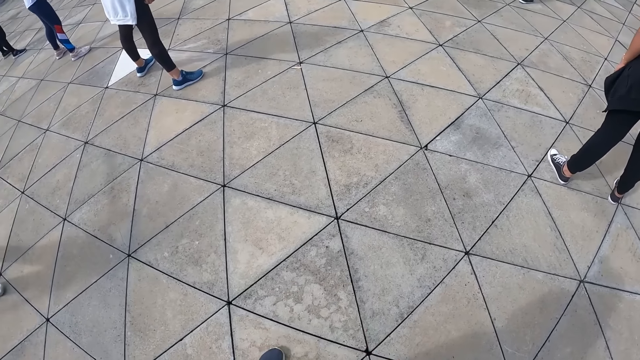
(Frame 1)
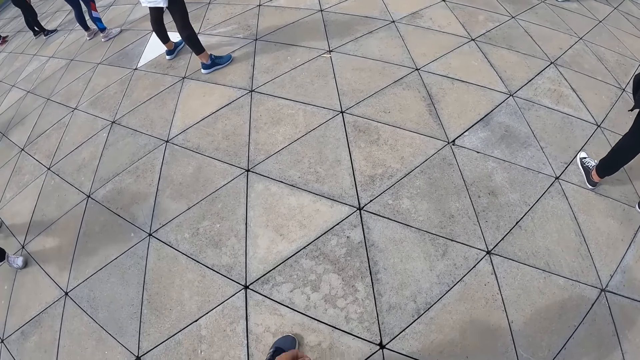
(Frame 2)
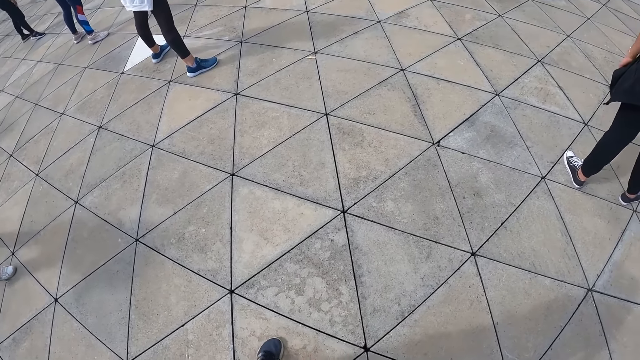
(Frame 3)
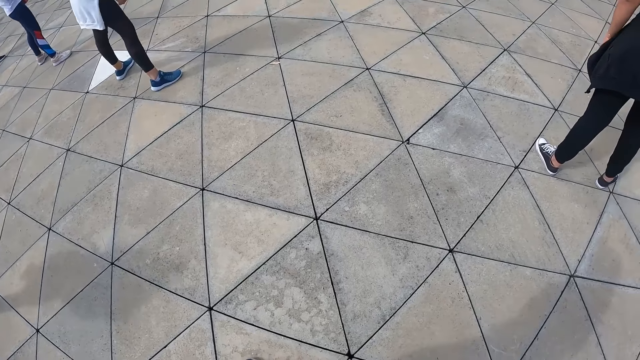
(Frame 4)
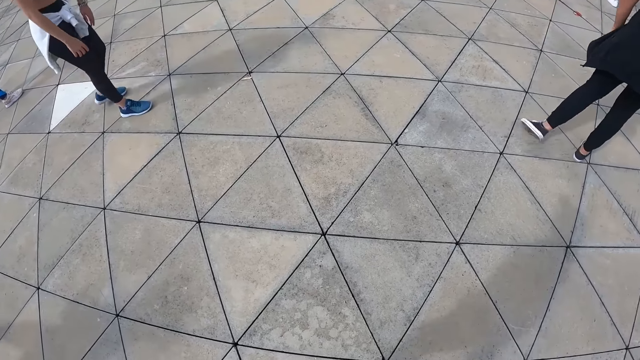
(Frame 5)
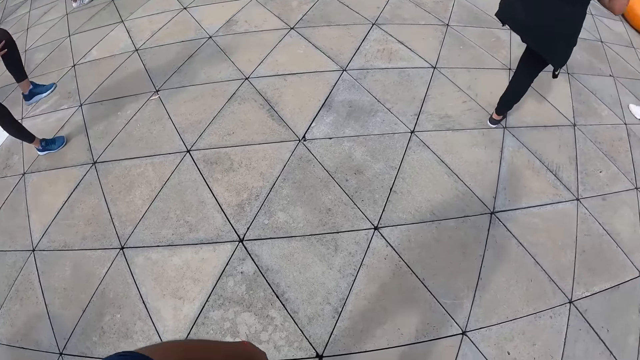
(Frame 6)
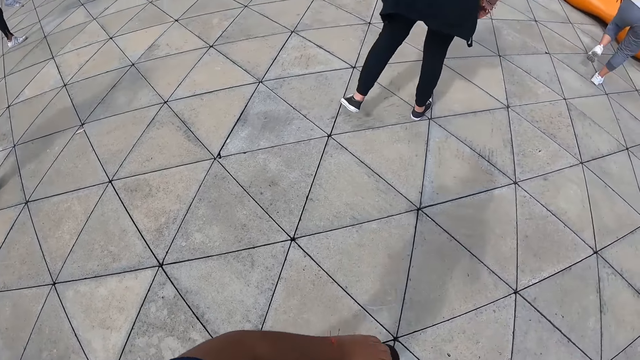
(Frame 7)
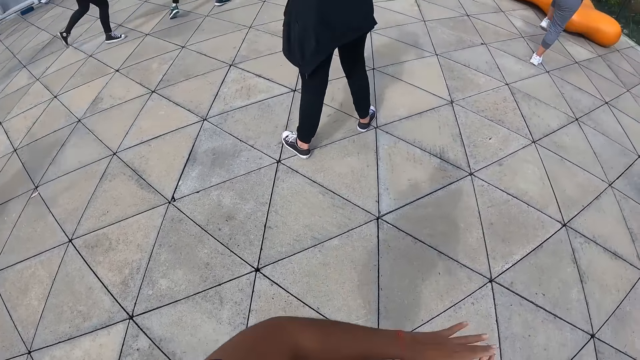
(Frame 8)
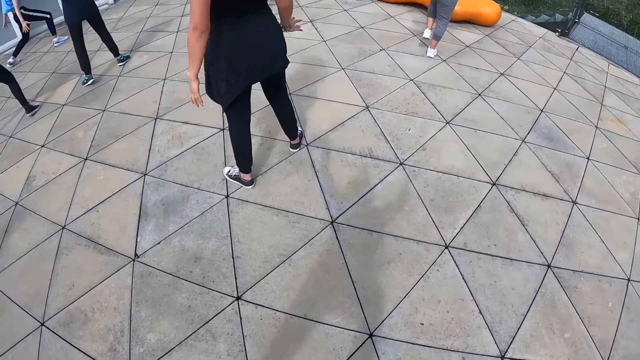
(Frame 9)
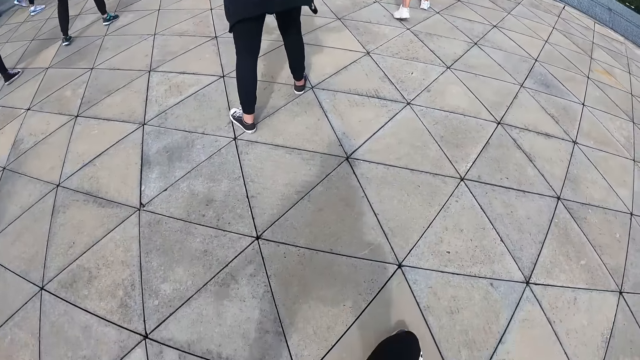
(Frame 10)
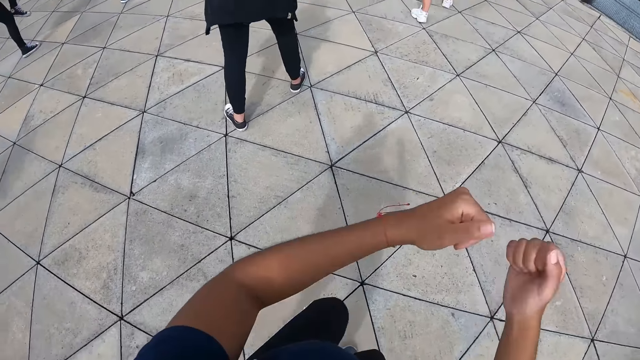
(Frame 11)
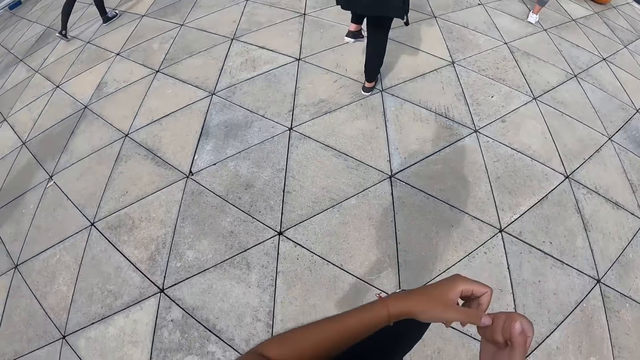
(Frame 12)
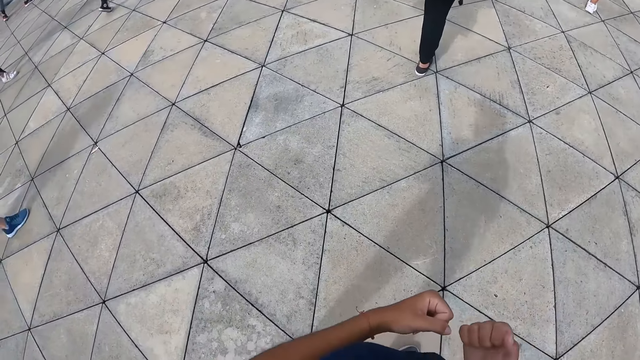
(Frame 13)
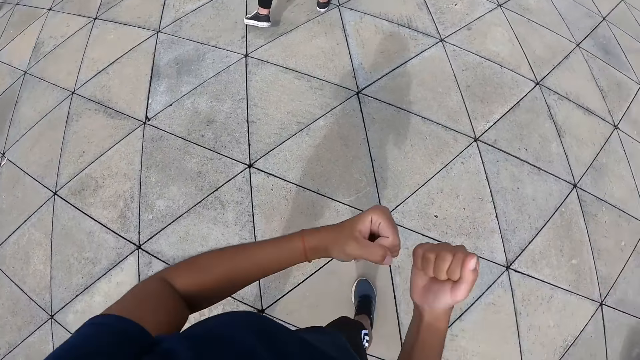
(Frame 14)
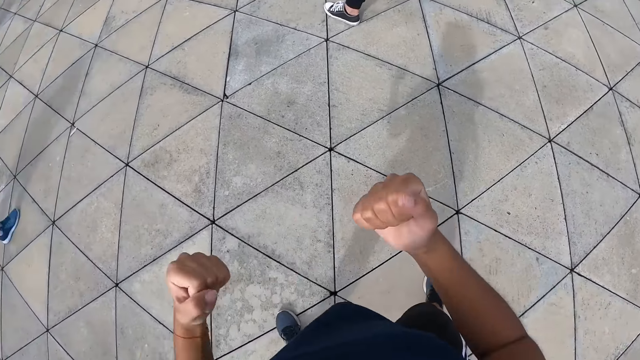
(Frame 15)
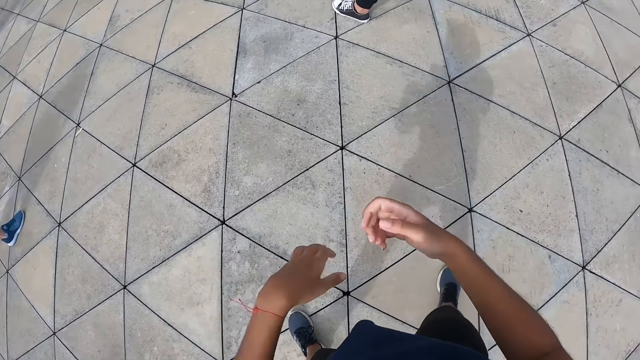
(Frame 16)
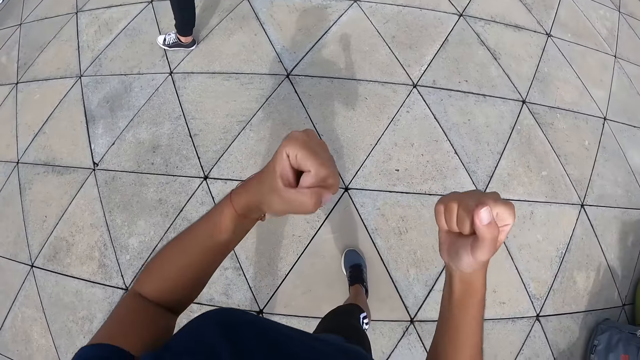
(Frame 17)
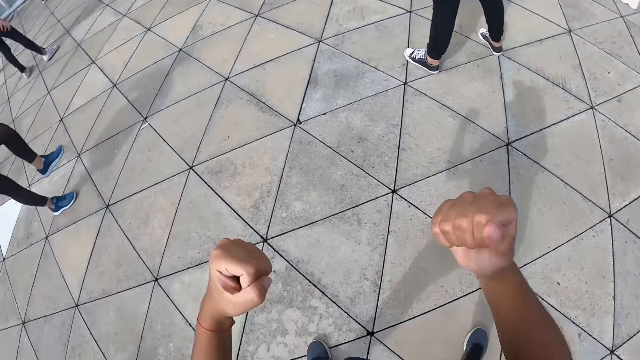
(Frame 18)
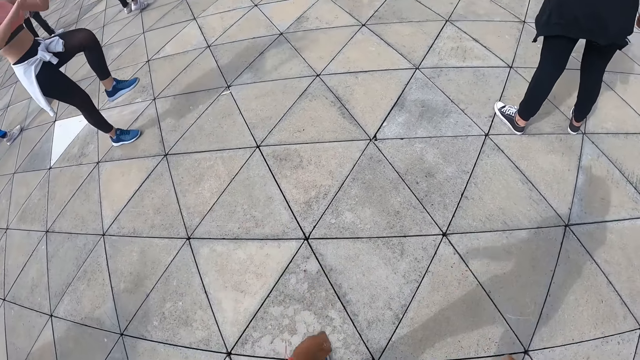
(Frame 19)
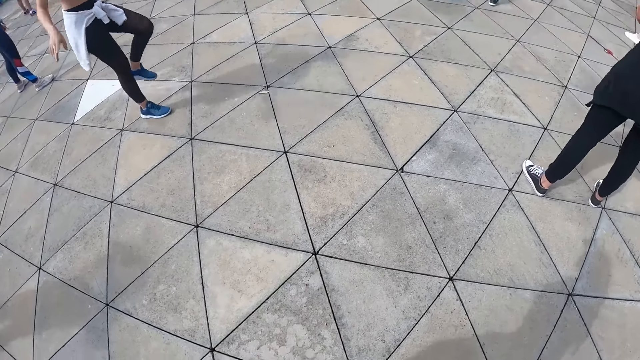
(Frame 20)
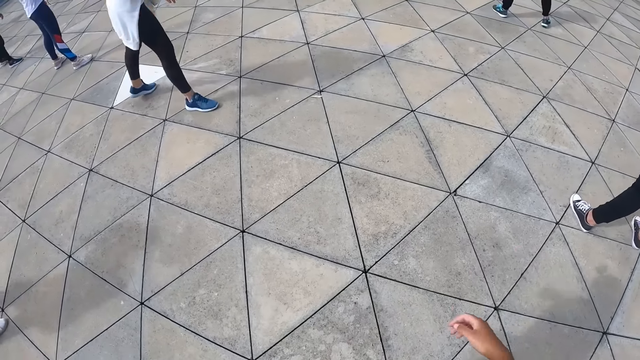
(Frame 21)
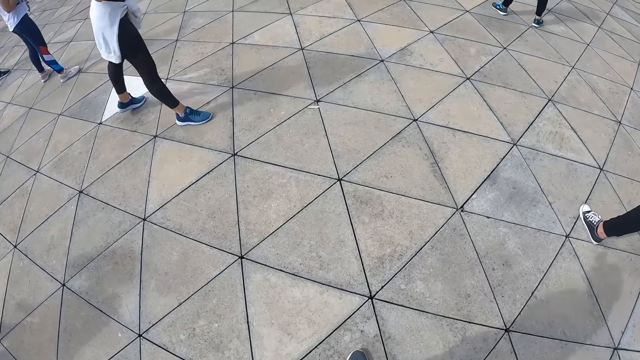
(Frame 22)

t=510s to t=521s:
The camera wearer stretches the leg. She raises her hands. She stretches the hands. She gesticulates with her hands. She raises her left leg. She stretches the leg. She lowers her left leg.

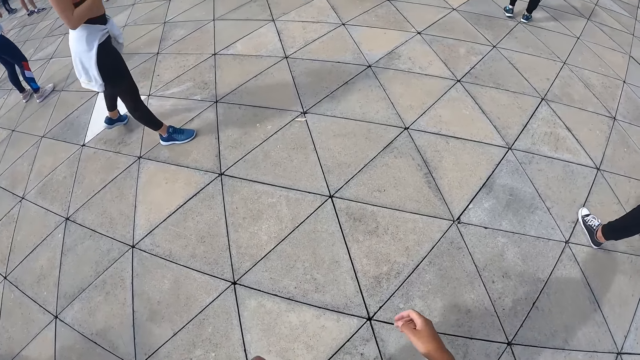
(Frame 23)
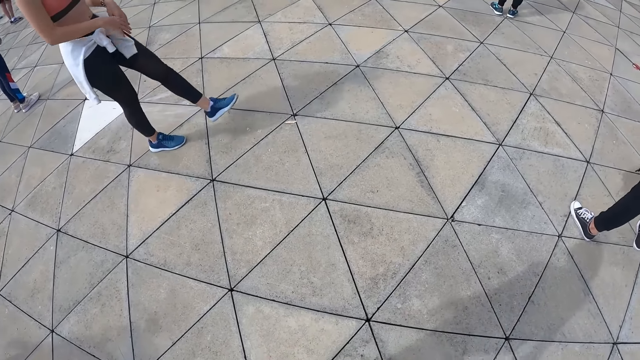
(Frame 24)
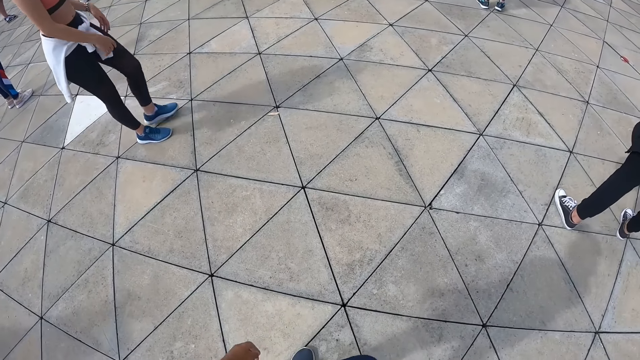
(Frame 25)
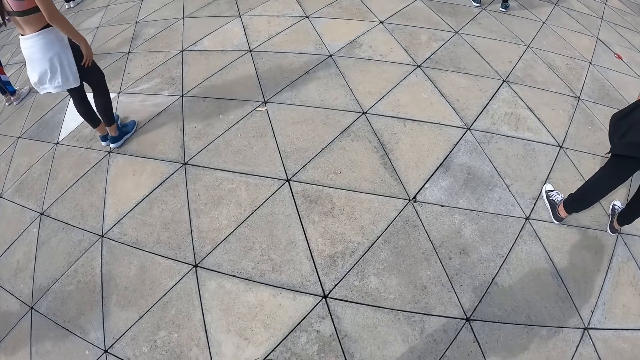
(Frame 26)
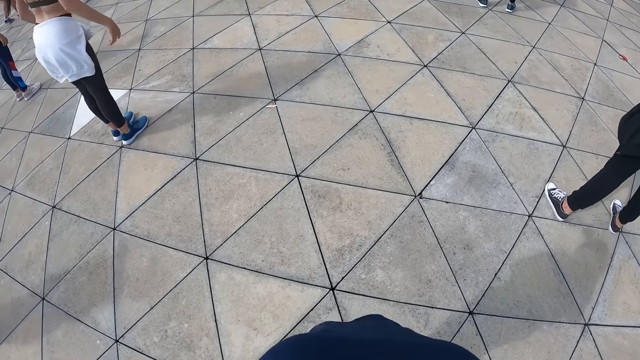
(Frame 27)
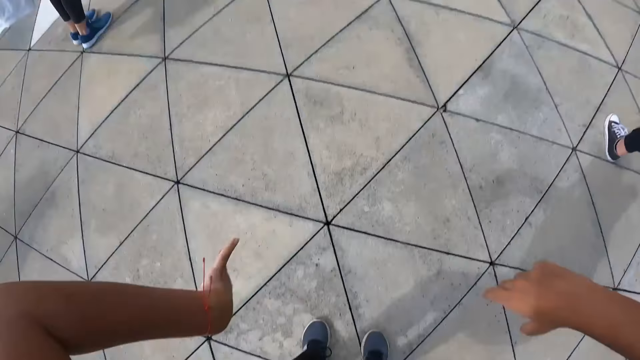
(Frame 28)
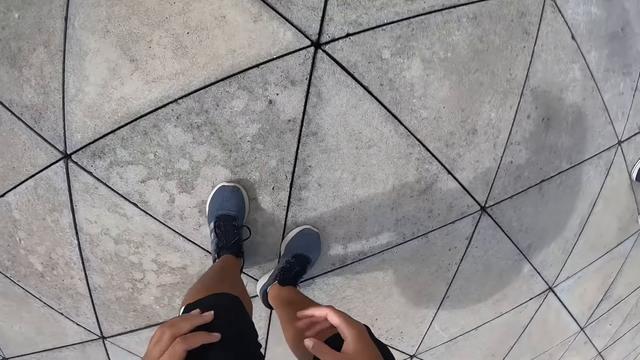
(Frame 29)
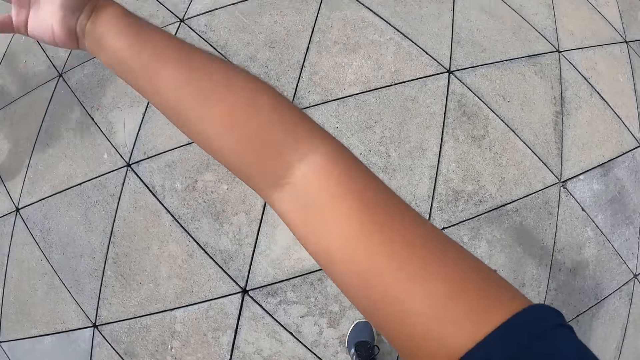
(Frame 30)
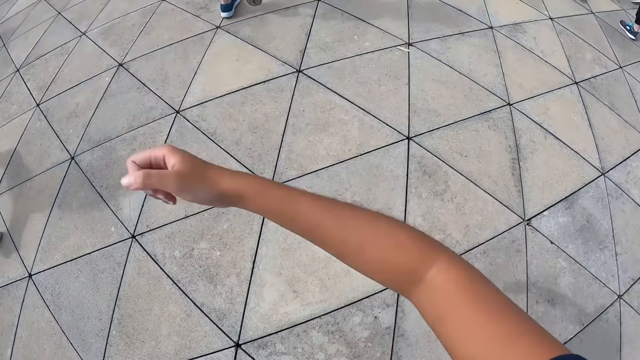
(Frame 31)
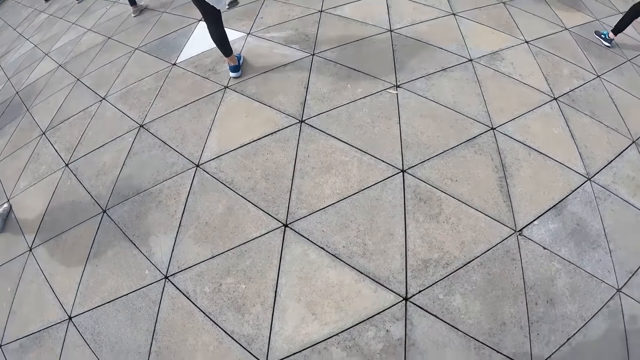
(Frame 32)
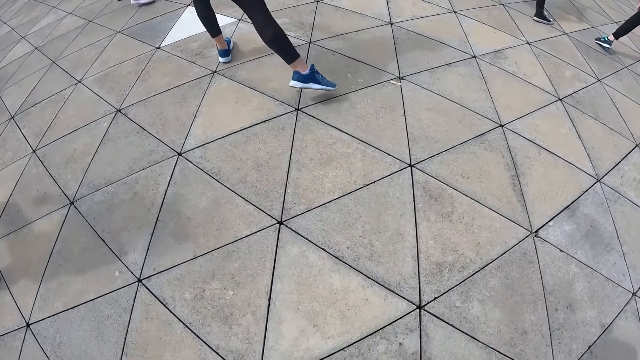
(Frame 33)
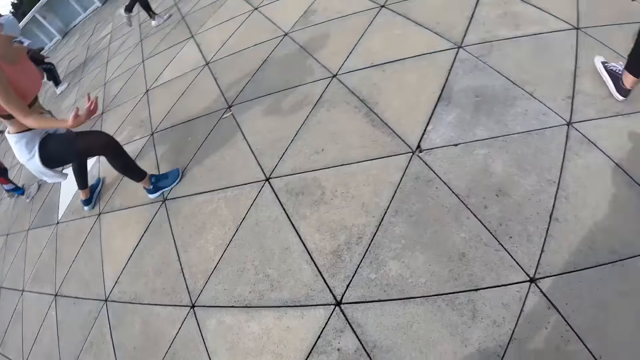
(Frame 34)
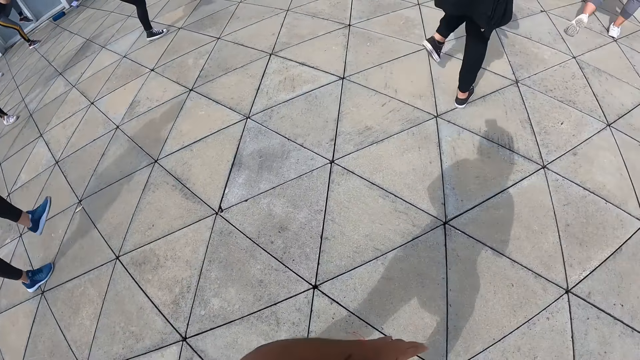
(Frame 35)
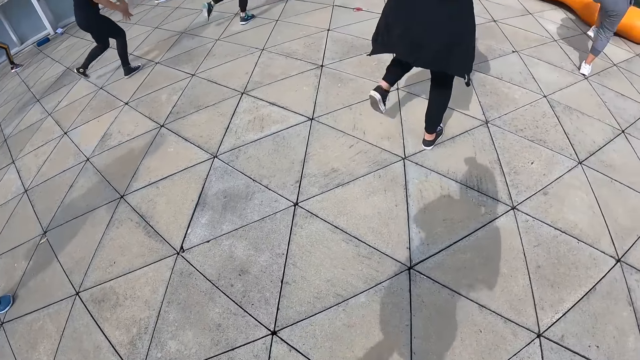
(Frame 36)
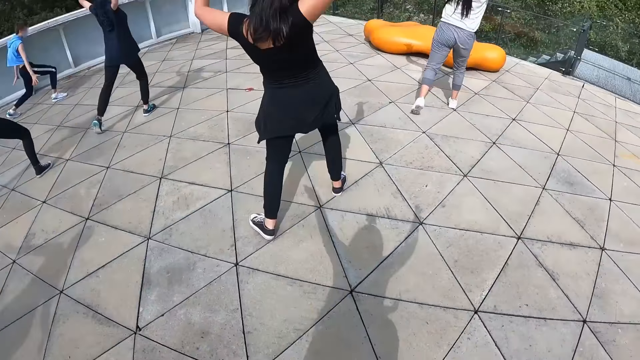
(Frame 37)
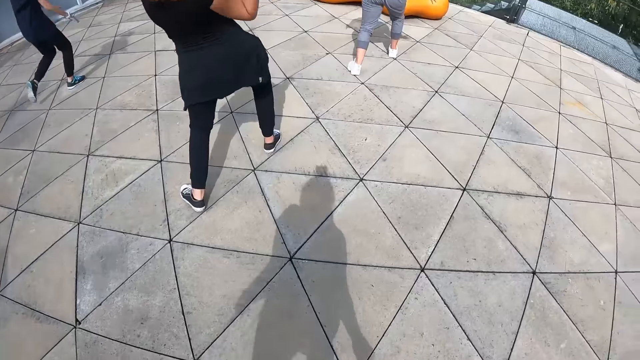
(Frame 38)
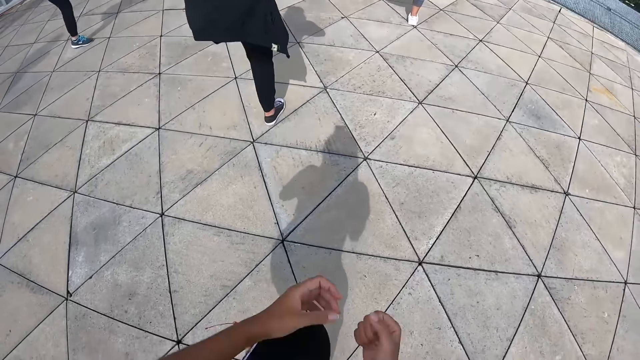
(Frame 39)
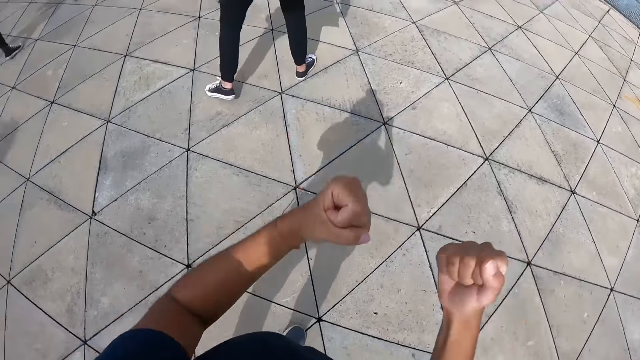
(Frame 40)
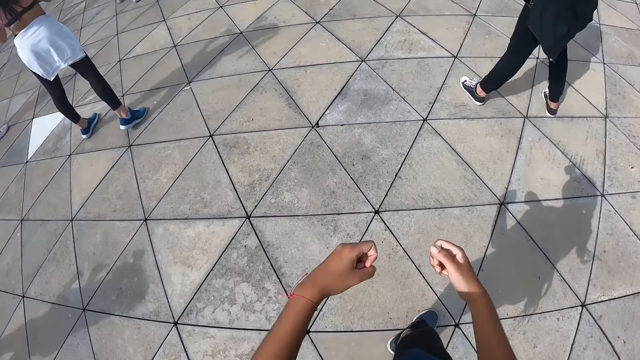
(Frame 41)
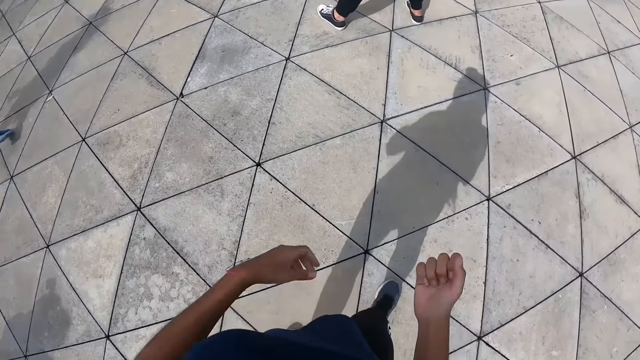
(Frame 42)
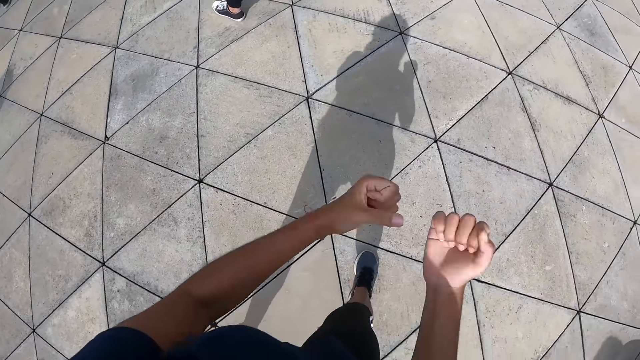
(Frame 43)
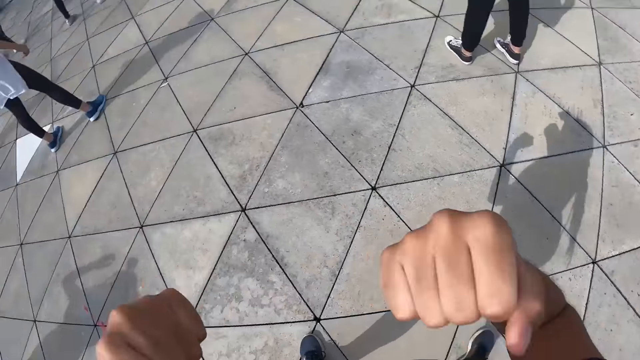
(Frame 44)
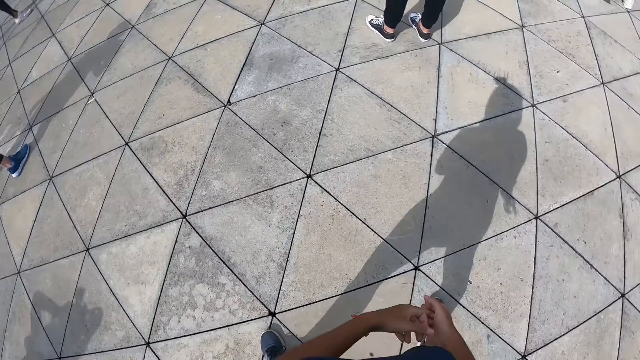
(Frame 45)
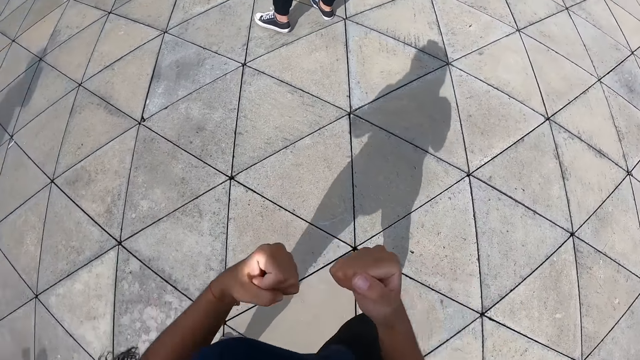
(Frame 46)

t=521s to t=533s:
The camera wearer bends over. She puts her hands on her lap. She raises her hands. She lowers her hands. She stretches the body. She raises her hands. She gesticulates with her hands.
